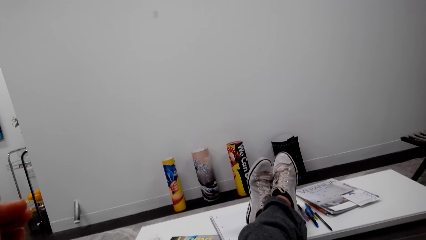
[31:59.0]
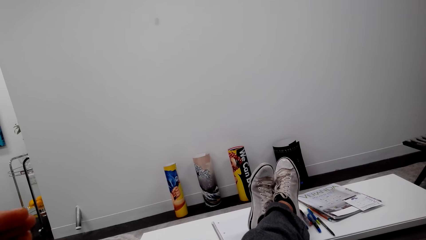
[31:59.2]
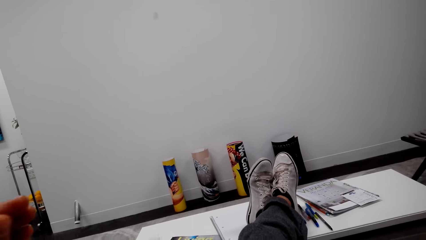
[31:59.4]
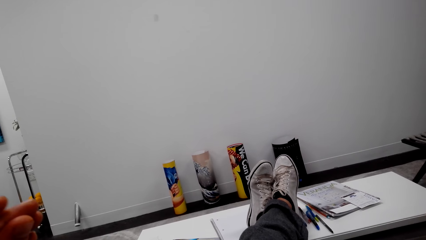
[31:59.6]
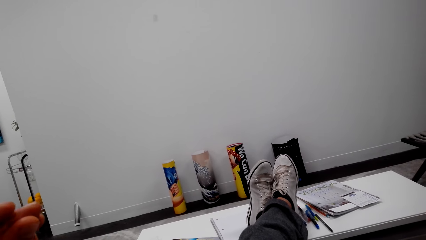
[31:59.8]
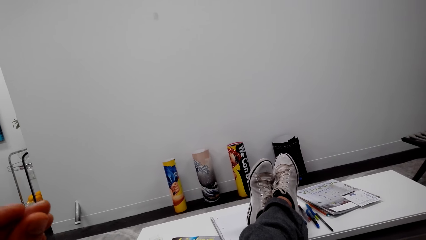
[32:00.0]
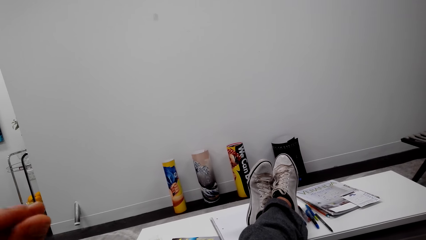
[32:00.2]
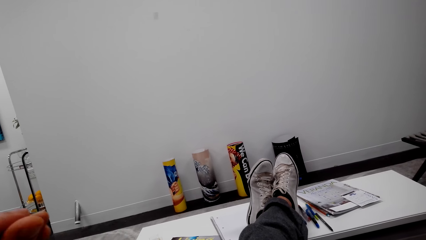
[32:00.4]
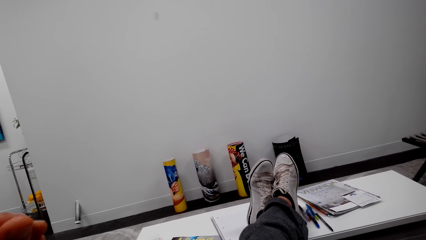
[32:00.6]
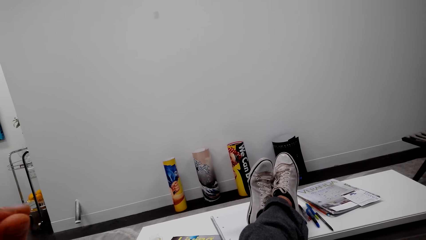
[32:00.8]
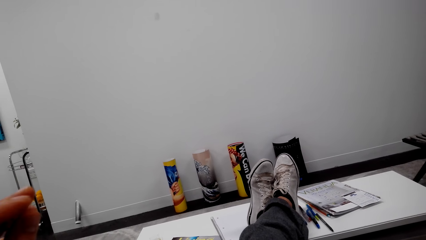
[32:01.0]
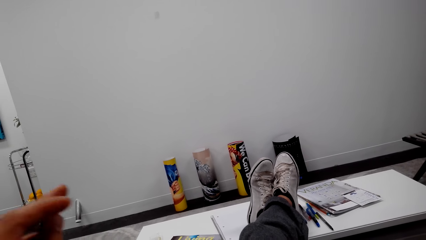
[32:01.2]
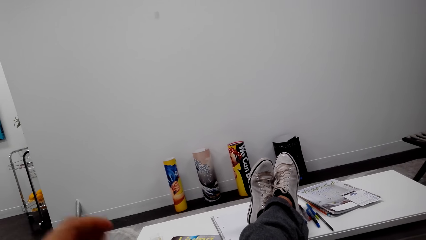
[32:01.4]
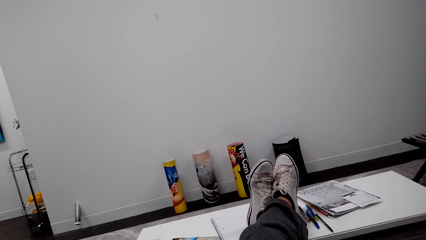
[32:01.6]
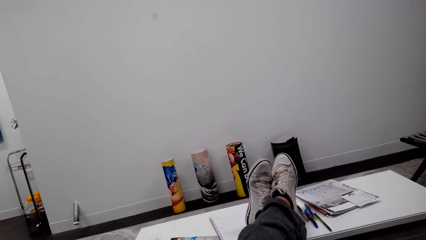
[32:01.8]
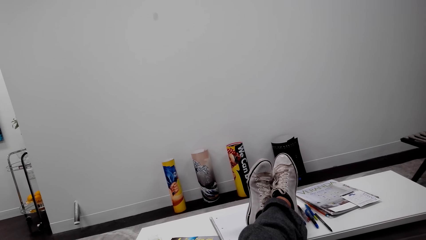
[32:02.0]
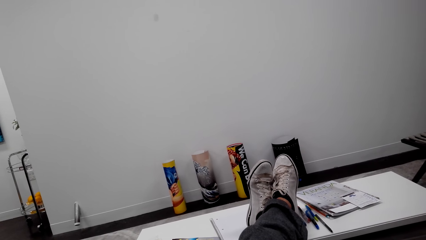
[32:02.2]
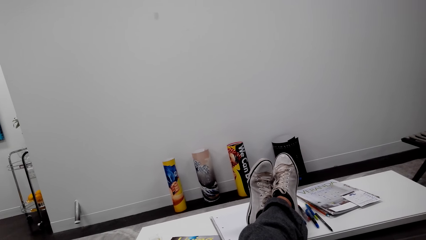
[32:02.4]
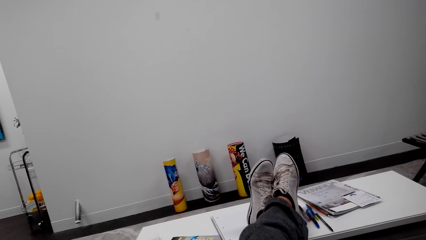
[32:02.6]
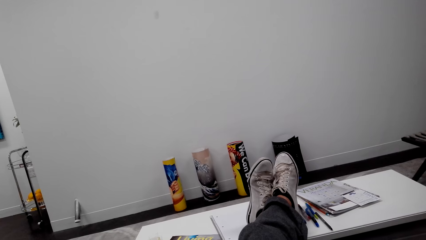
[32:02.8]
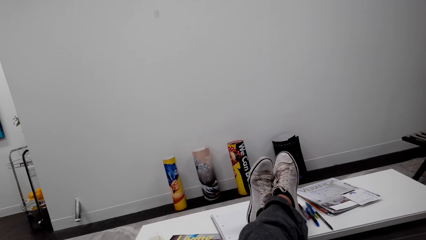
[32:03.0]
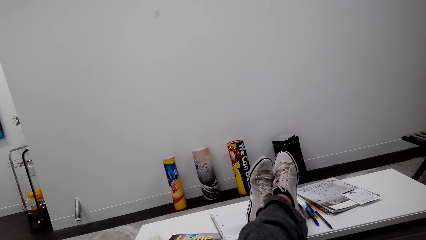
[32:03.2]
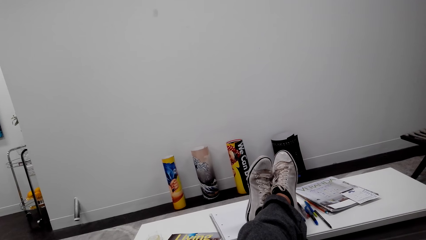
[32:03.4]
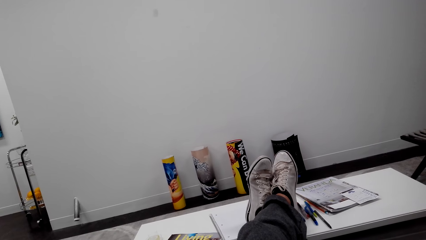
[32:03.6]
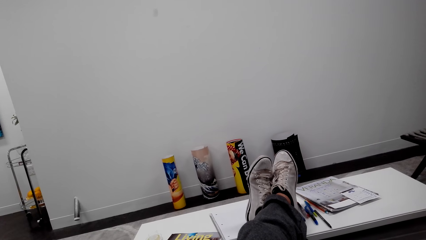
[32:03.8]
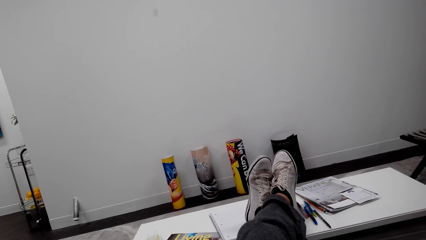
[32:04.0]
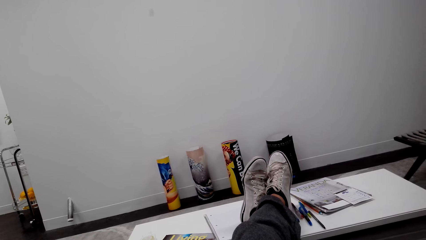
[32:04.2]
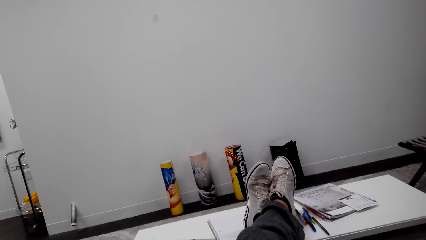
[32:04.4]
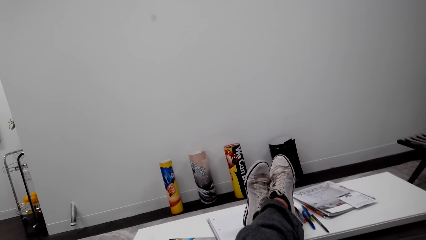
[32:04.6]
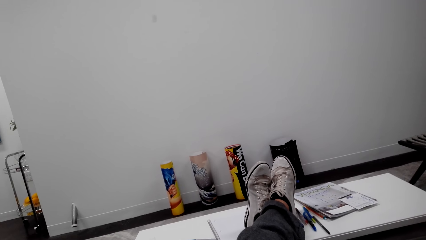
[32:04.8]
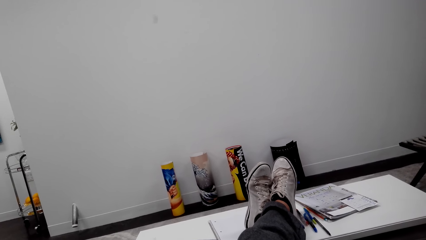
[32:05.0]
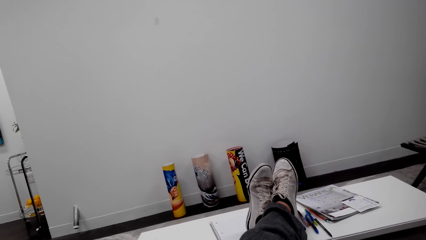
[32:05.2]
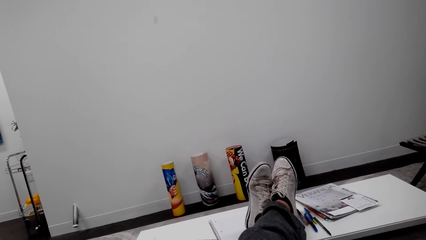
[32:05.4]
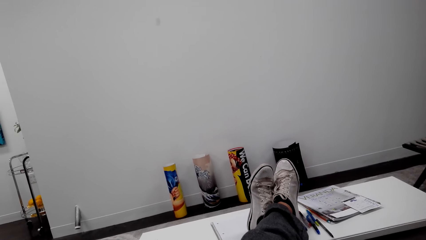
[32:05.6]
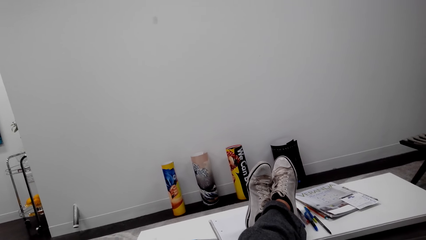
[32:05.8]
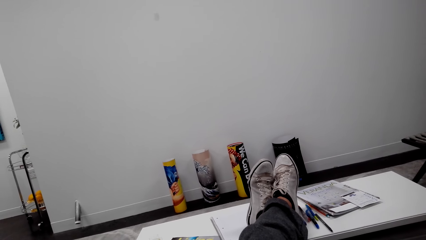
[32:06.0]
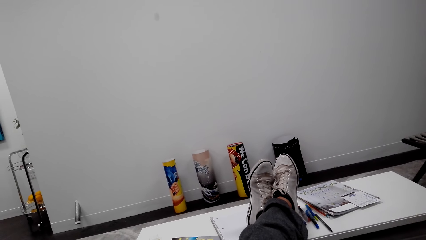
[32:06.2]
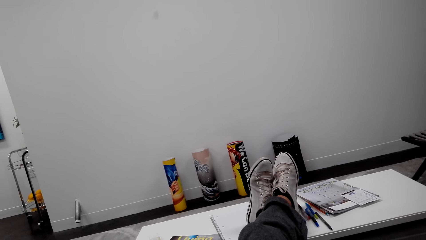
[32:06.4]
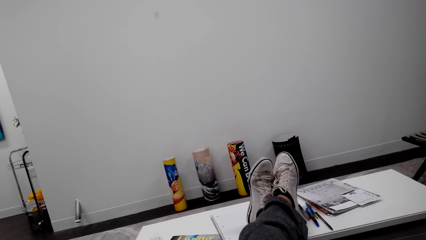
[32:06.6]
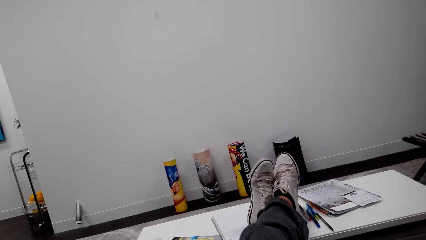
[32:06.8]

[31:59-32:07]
The camera wearer talks over the phone. He puts his hand down.

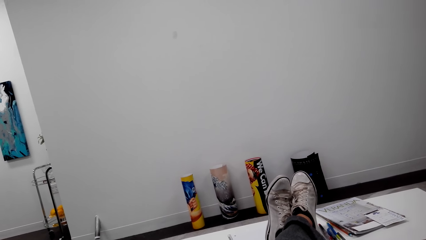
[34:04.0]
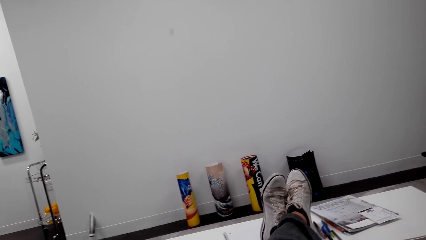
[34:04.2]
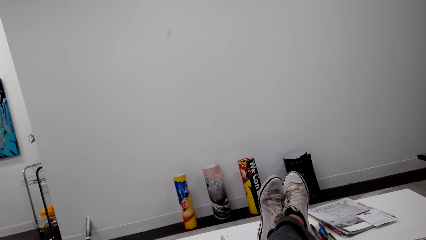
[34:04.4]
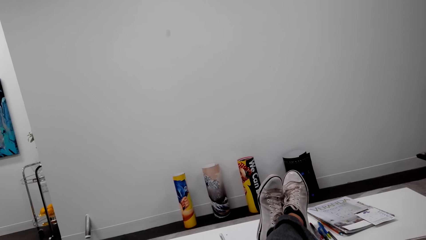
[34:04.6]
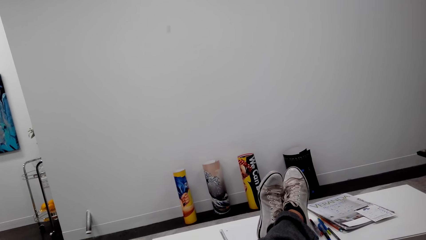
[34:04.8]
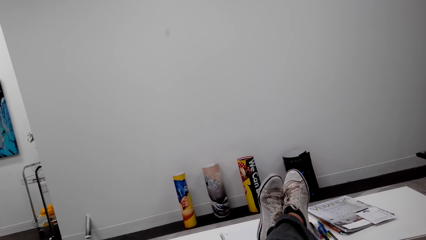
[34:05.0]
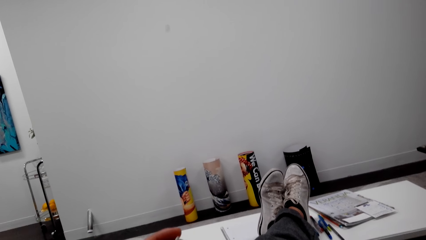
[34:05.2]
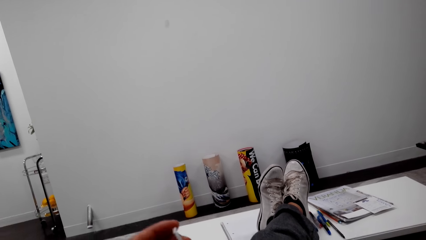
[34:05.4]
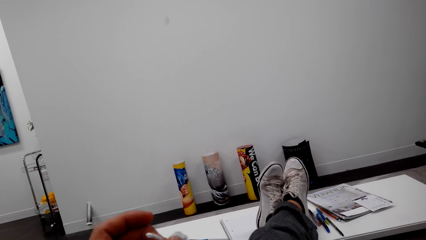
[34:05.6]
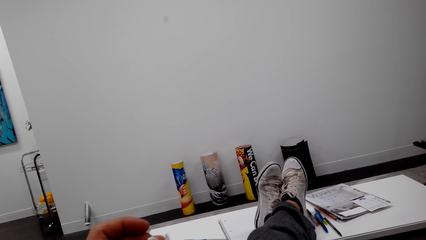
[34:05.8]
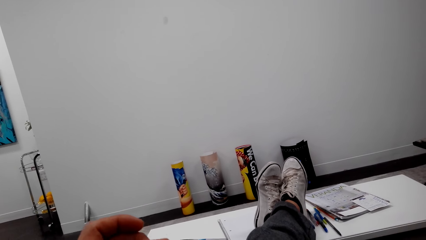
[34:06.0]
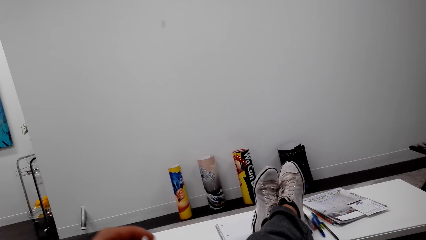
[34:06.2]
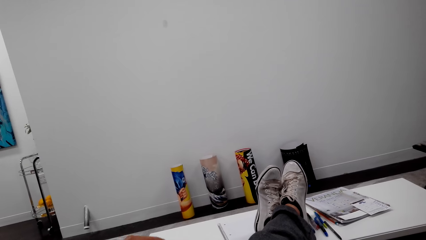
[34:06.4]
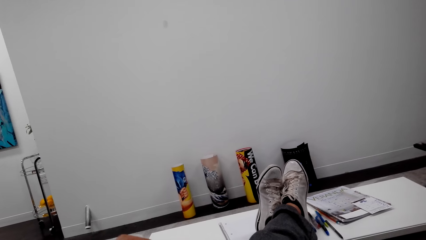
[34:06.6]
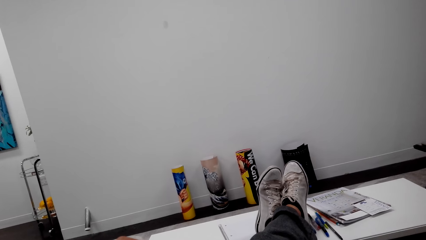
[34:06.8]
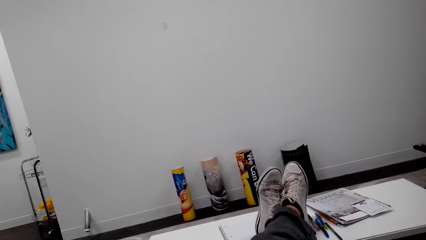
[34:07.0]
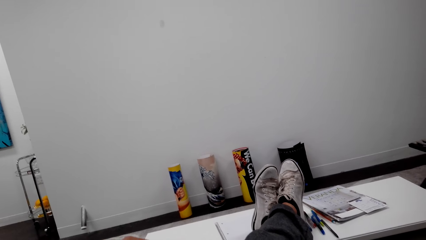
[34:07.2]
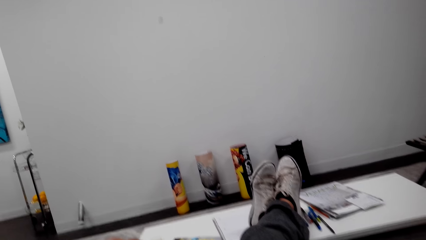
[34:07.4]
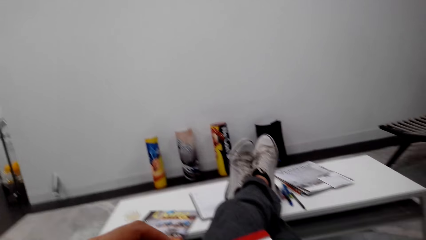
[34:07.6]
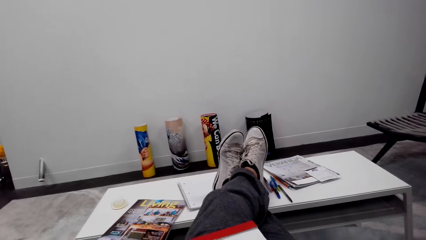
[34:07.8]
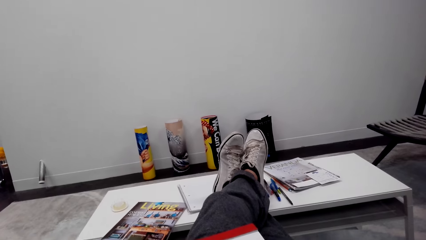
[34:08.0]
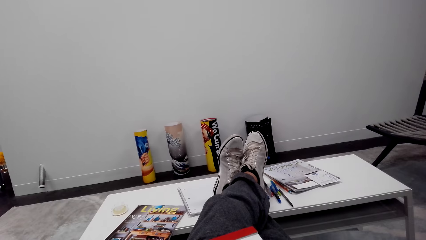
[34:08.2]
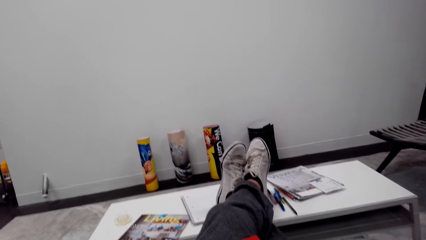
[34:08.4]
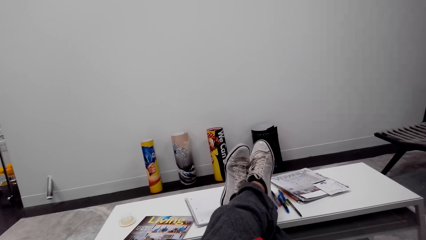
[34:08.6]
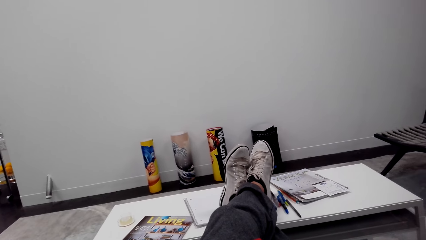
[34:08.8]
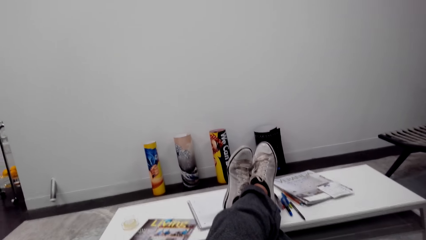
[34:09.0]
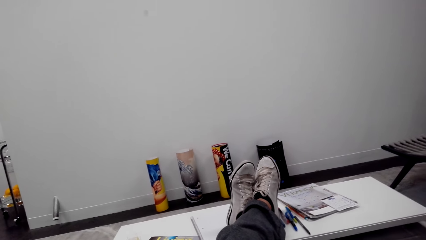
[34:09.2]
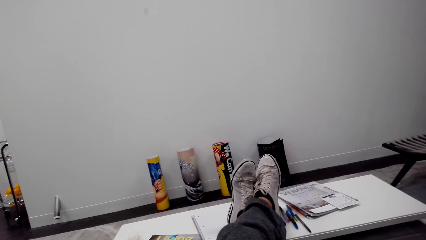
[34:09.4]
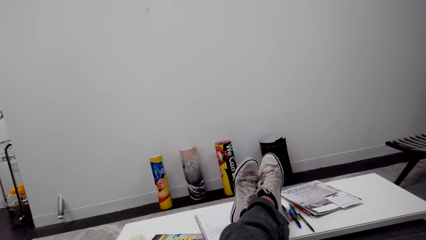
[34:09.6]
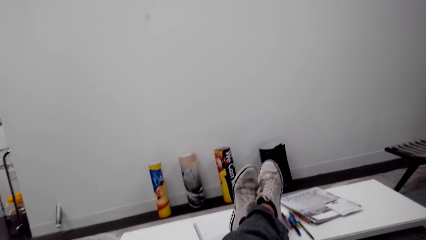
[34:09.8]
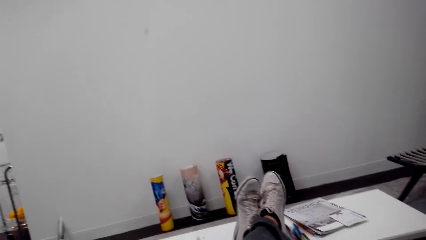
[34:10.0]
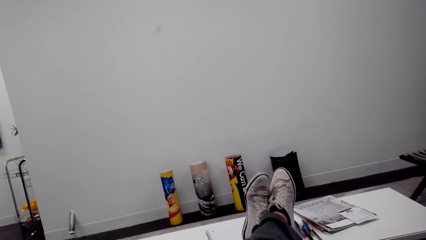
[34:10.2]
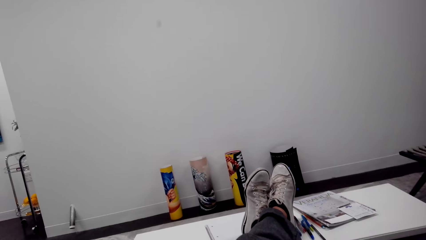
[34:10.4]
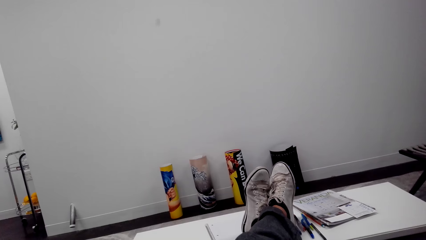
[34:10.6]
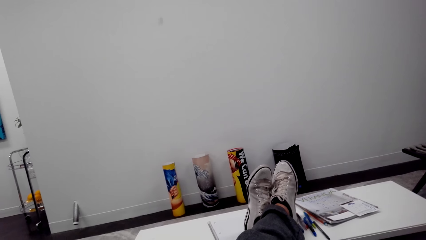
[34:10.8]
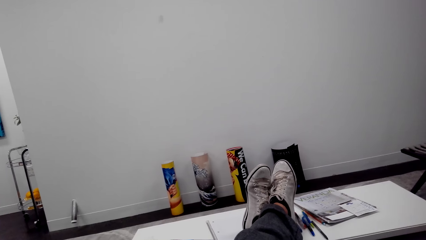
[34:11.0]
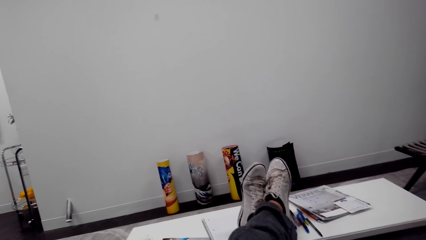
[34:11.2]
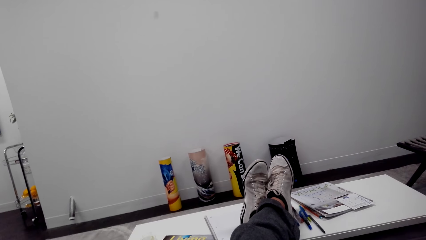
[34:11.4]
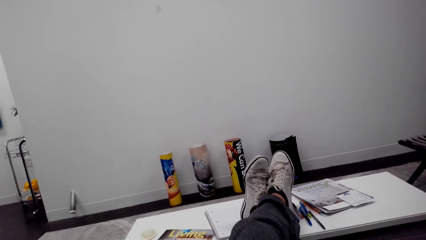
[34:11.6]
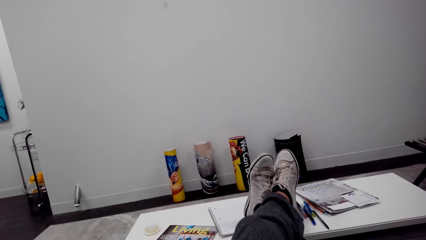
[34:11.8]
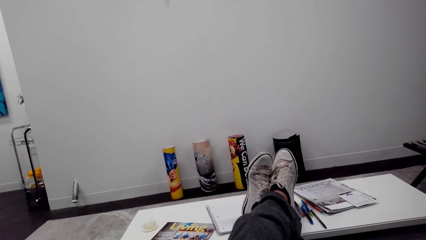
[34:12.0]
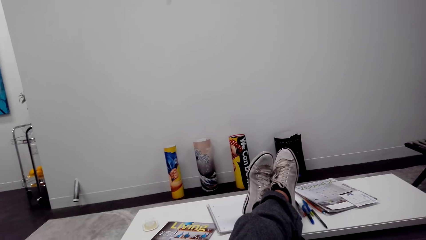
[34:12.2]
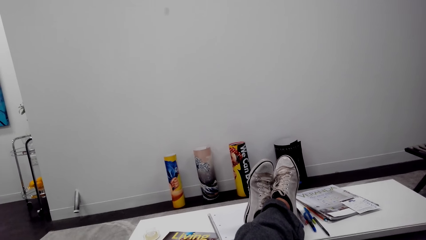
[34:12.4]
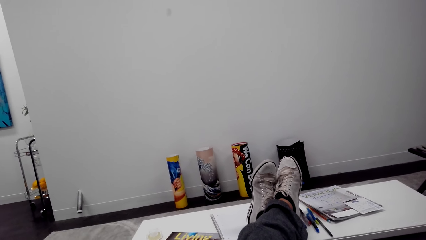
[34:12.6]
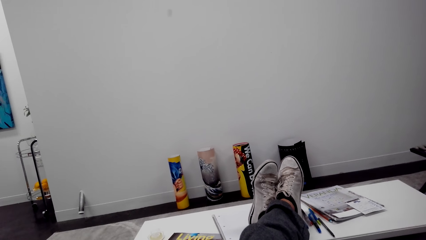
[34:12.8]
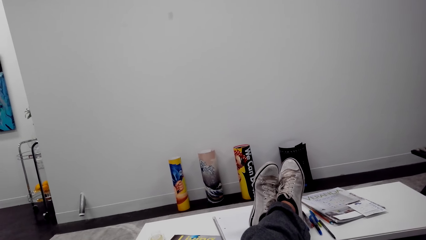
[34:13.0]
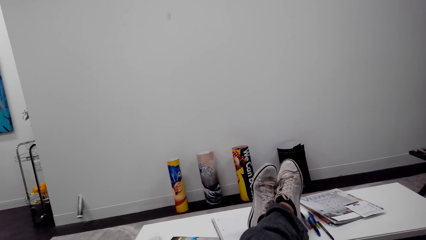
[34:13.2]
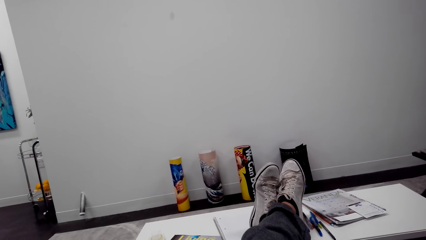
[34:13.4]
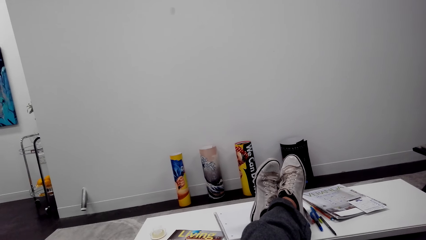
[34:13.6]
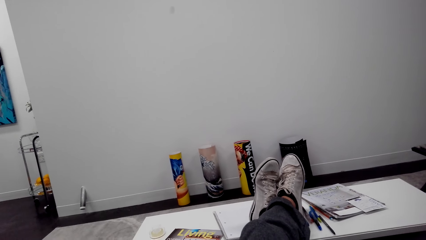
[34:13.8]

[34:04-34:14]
The camera wearer moves his hand.
